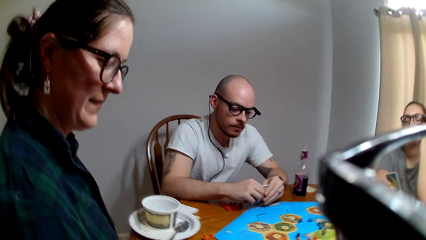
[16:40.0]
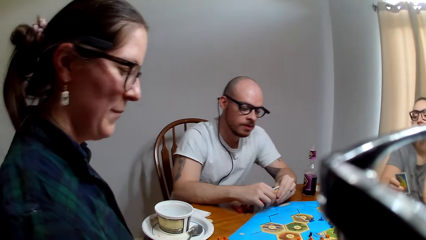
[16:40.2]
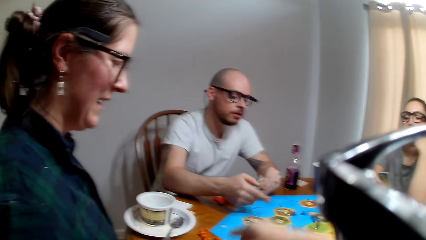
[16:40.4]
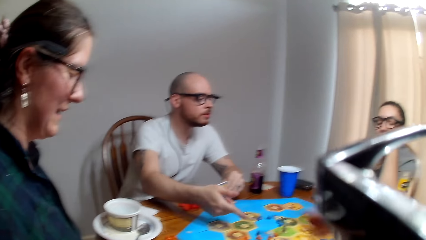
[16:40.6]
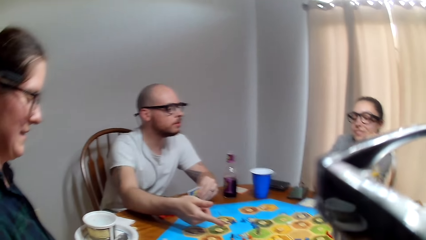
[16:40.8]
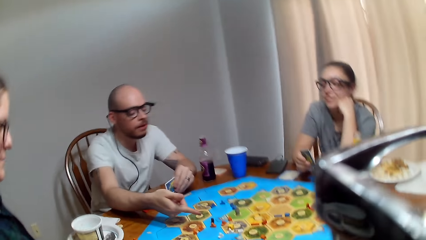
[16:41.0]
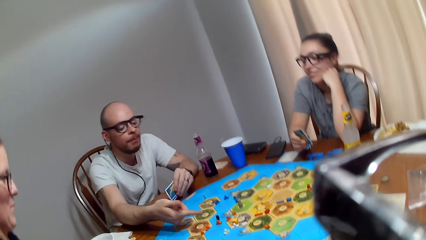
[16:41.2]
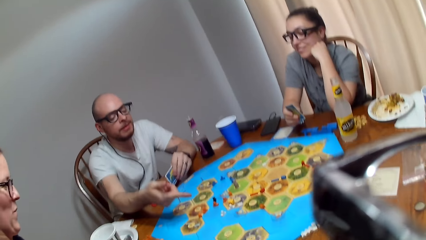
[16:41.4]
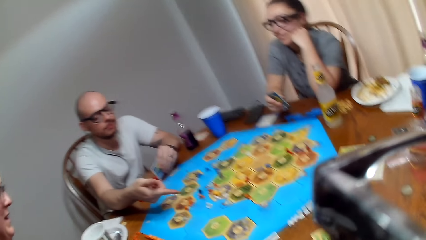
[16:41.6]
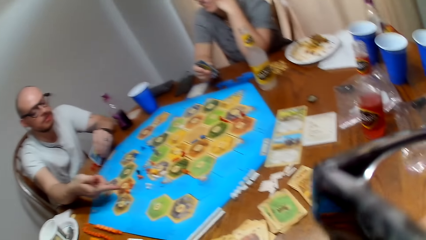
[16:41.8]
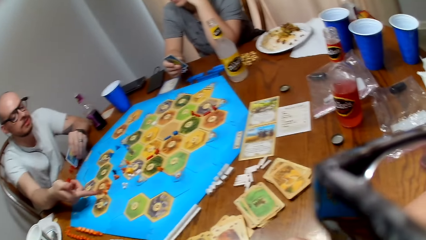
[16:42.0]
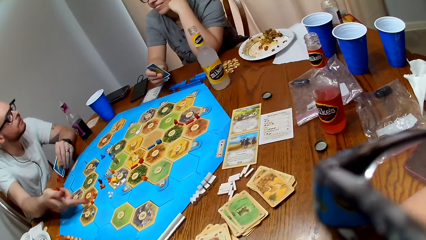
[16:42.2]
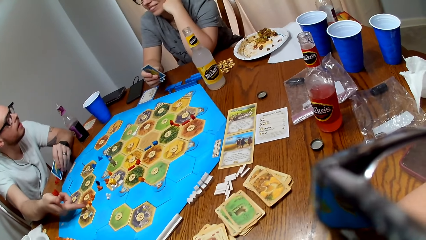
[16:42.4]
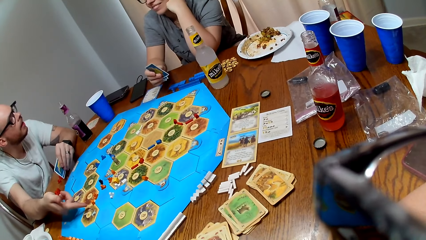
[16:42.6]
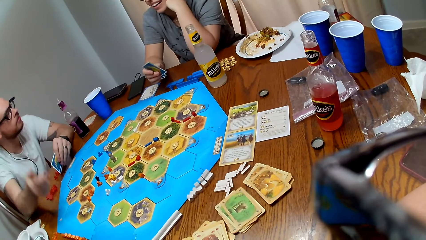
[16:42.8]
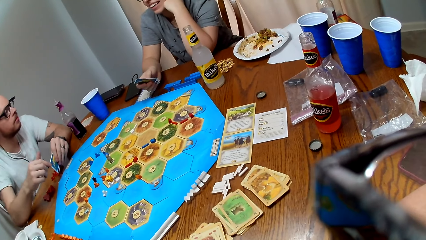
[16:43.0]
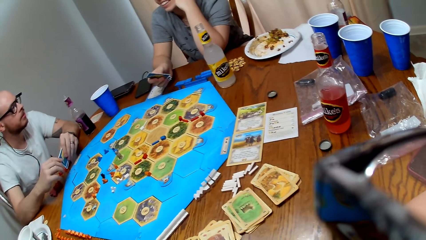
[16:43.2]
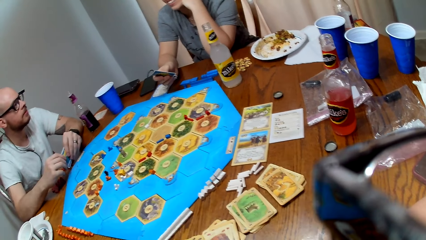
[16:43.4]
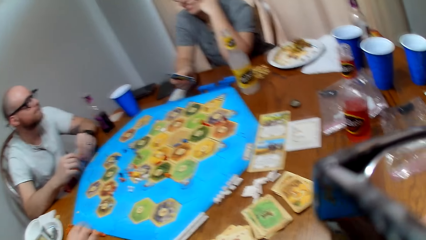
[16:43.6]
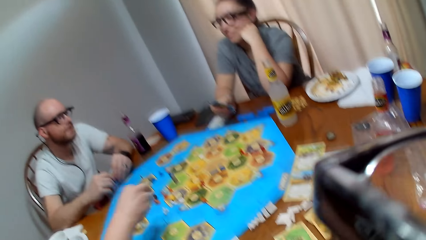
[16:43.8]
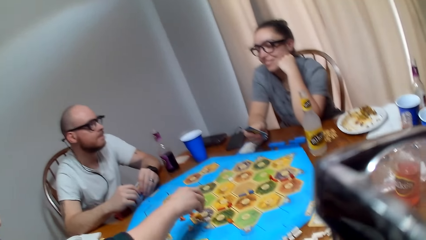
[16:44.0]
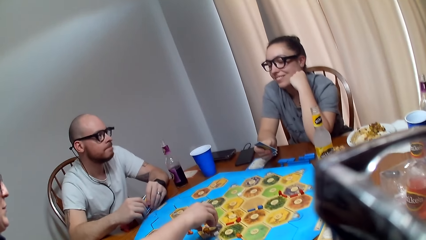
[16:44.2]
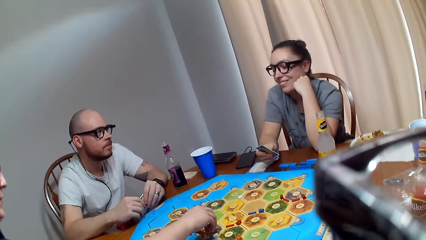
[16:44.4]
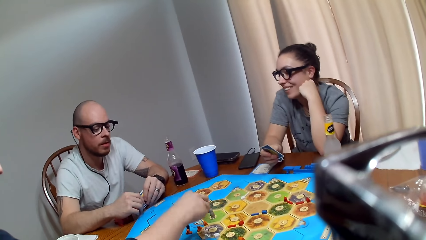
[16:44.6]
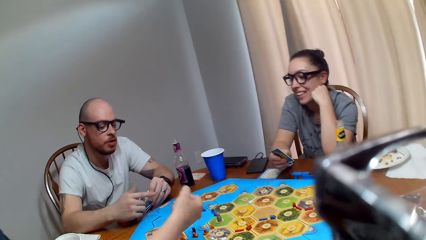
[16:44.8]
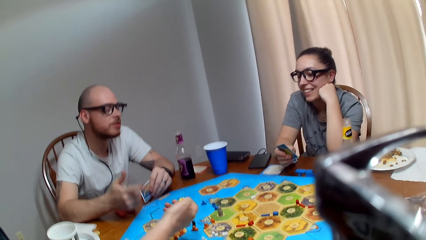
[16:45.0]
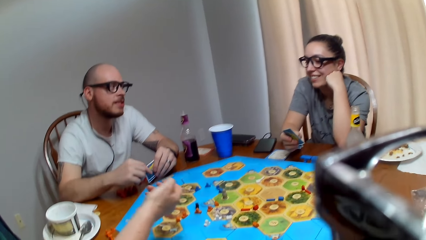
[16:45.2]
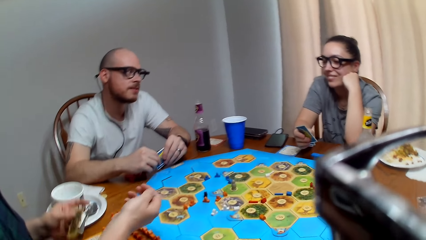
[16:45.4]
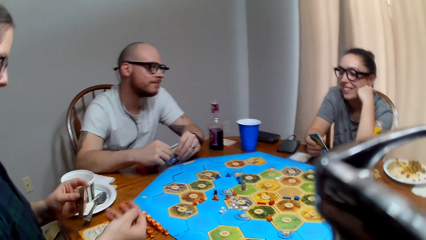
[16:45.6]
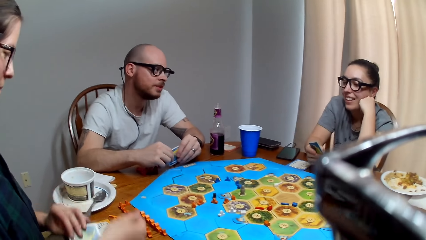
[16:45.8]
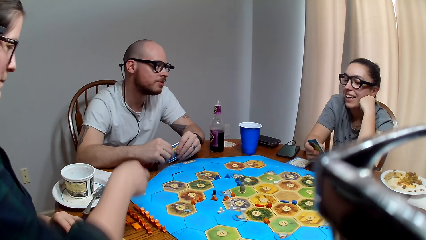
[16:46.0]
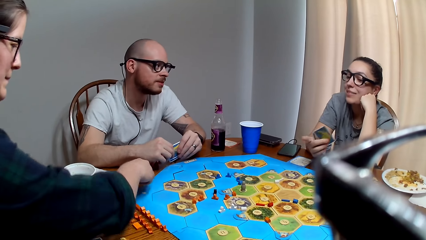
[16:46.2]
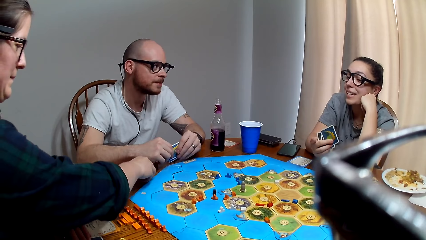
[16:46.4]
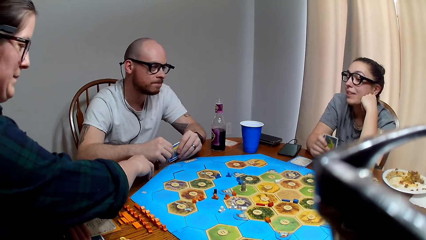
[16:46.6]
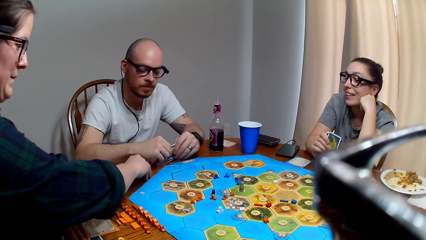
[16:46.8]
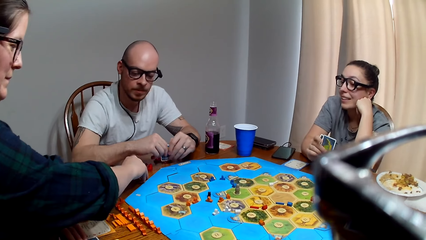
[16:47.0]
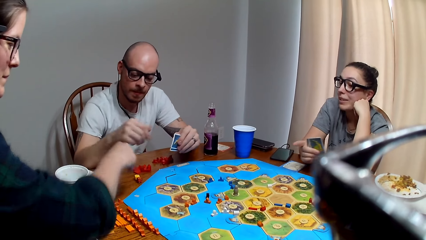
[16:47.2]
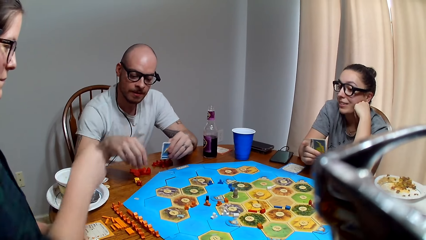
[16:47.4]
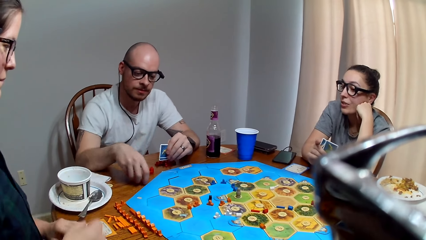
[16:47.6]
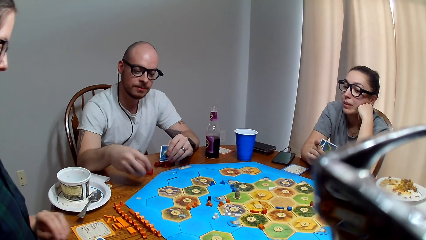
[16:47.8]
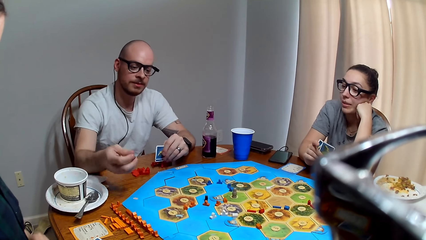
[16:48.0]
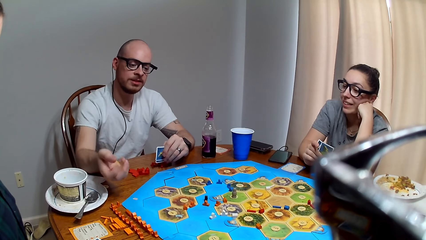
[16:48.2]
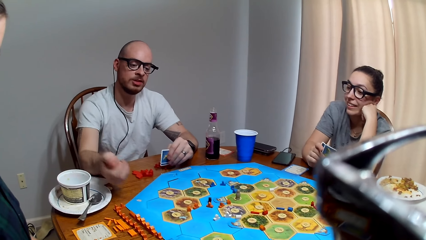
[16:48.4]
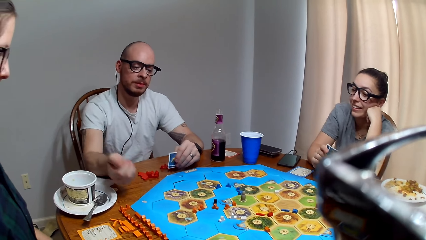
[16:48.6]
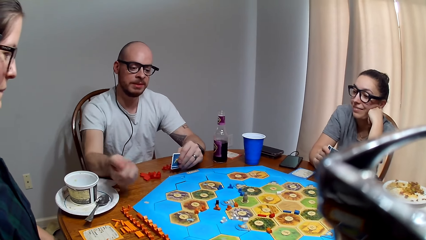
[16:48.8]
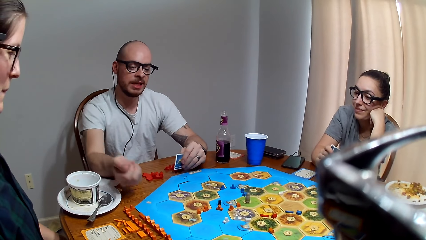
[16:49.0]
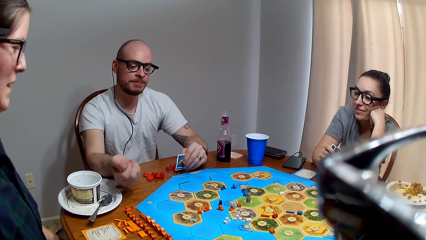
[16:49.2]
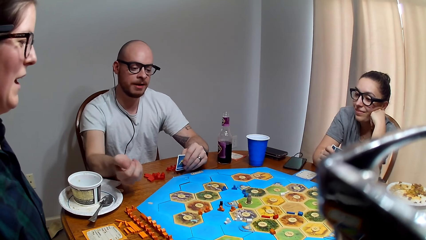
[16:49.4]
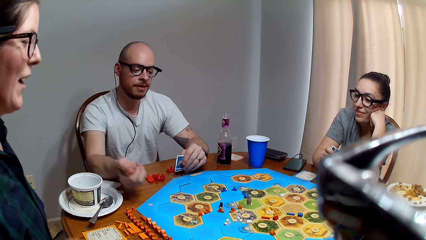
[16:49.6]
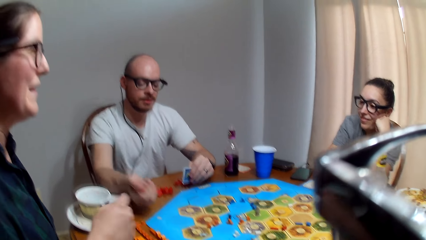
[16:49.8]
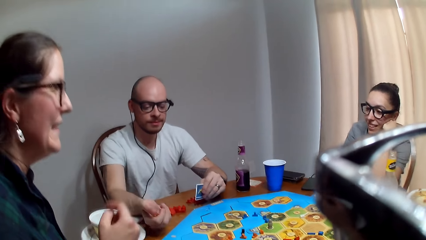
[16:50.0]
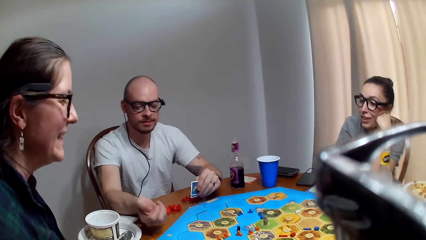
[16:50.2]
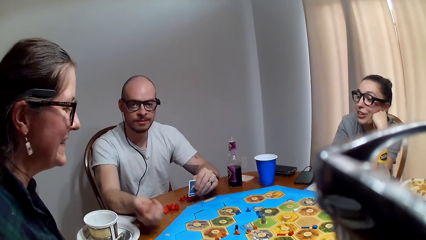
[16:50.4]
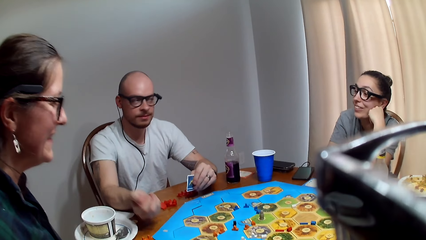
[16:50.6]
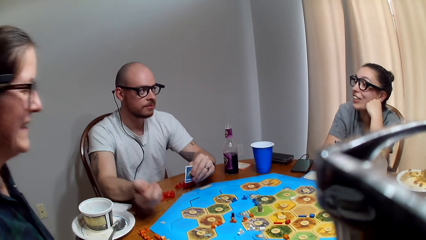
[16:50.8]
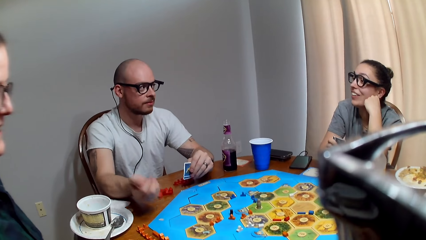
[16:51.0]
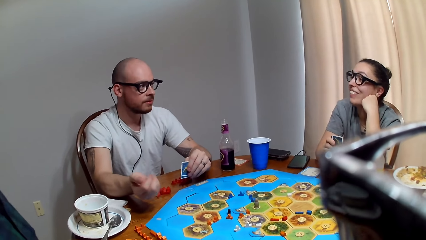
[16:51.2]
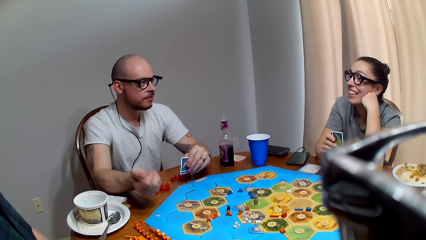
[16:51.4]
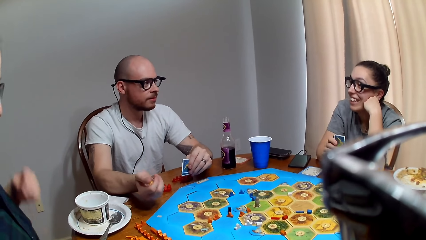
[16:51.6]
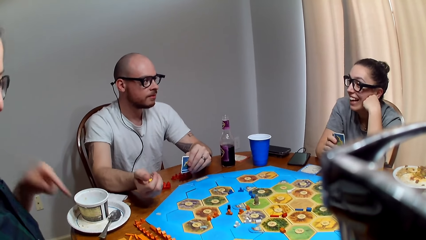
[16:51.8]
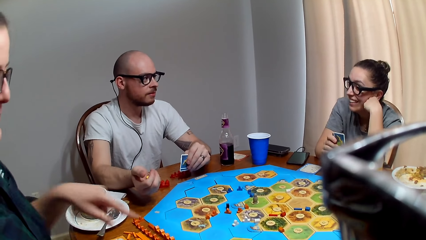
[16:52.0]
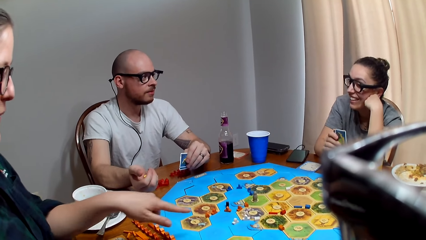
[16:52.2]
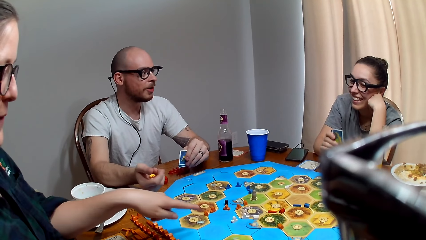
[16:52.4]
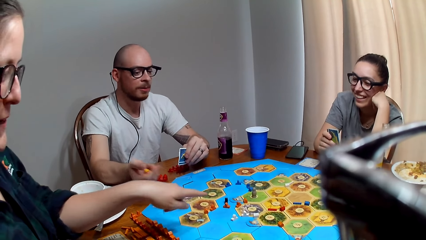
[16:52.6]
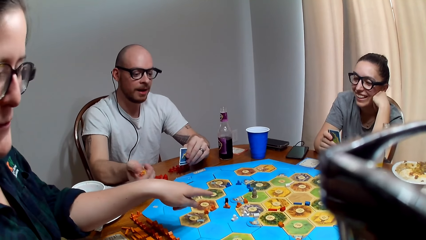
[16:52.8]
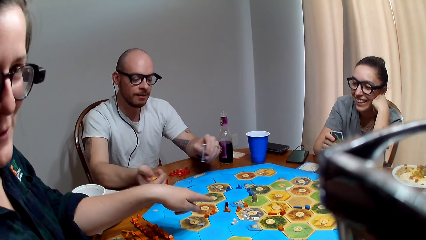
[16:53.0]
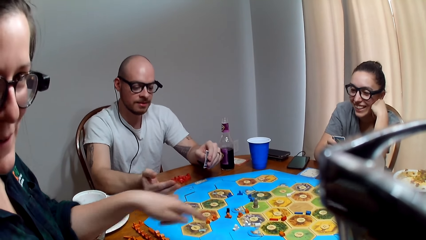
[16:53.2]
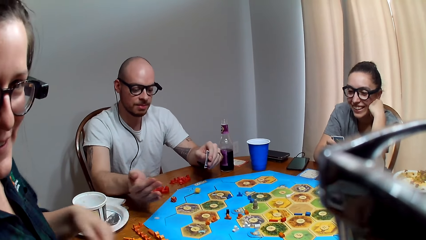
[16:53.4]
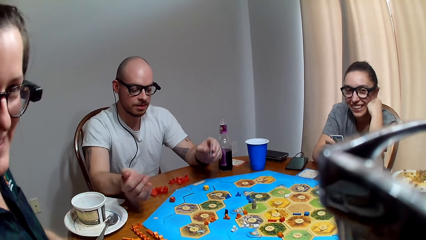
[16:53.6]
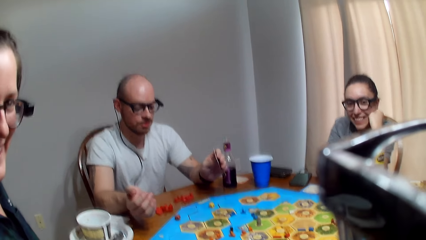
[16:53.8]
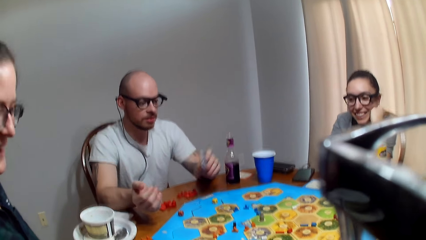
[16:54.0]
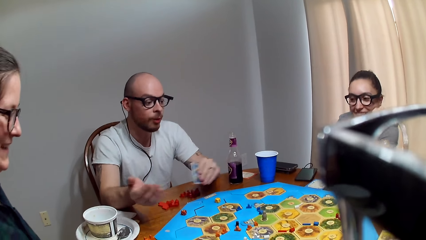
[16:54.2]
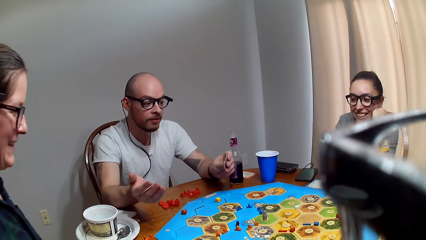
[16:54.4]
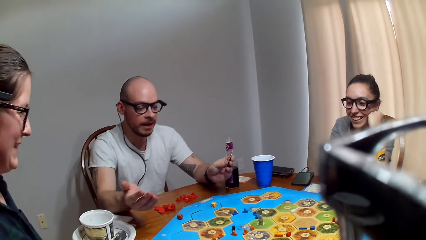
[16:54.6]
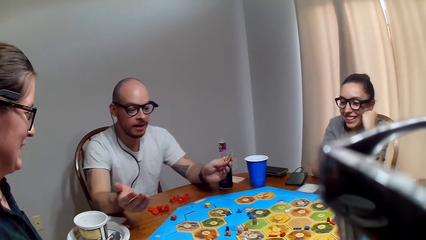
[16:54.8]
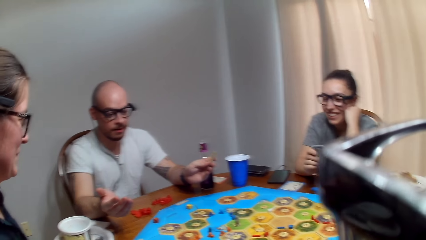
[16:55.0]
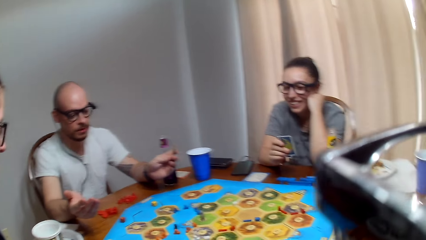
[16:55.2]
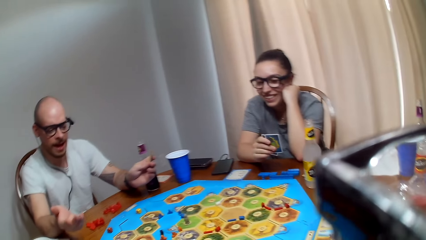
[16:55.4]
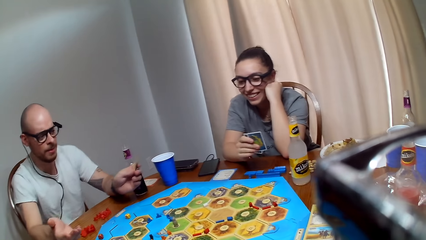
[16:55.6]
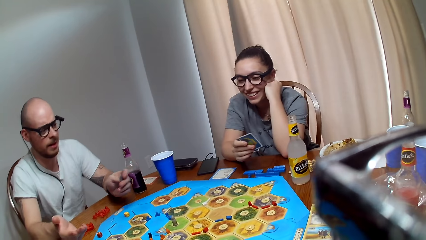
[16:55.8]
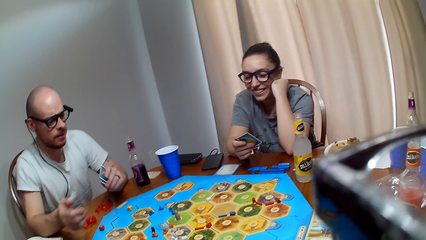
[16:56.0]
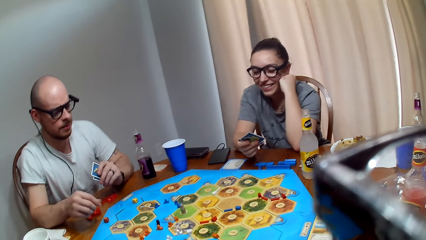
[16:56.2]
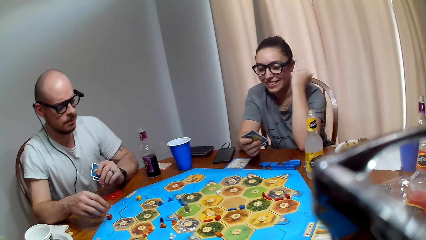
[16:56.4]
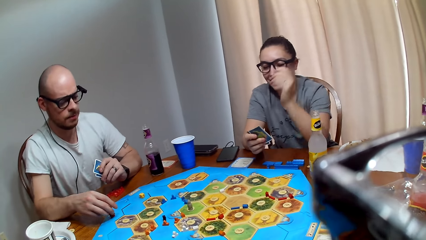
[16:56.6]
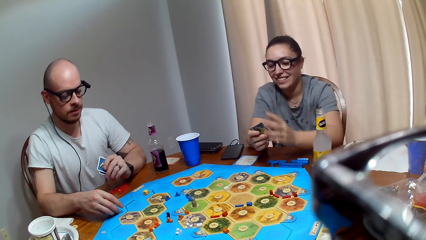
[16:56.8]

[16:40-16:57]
A woman speaks to the camera wearer. A man talks to another woman. The other woman responds to the man. The first woman picks up the dice on the board. The man talks to the other woman. The other woman responds to the man. The first woman places the dice on the table. The man picks up the dice, shakes the dice and rolls the dice. The man talks to the other woman. The first woman speaks to the other woman. The other woman converses with the man. The first woman speaks to the camera wearer. The man throws the dice on the board game. The man speaks.
